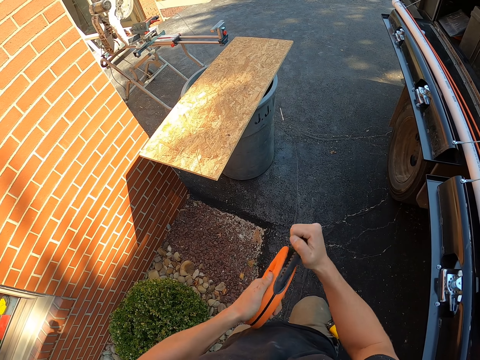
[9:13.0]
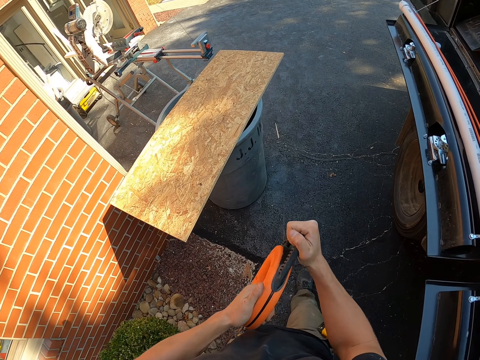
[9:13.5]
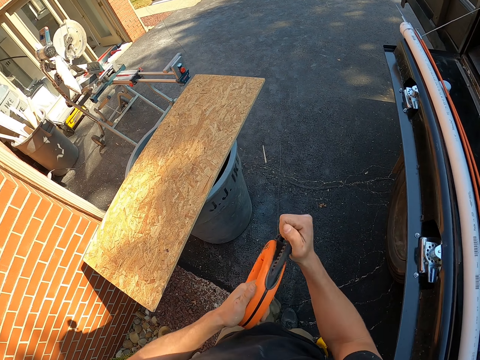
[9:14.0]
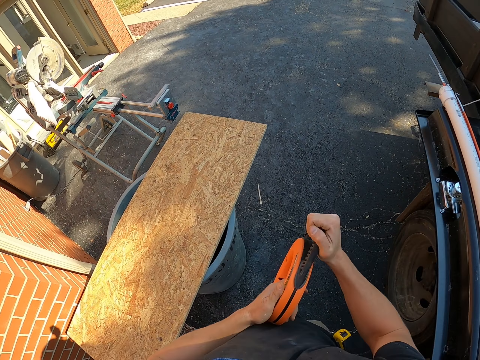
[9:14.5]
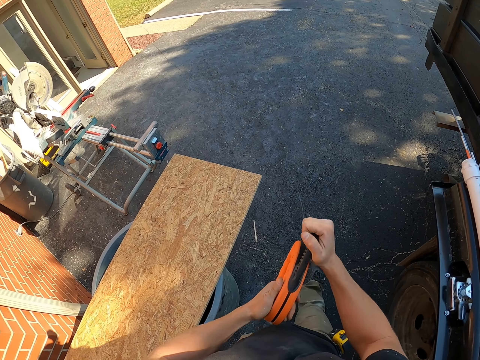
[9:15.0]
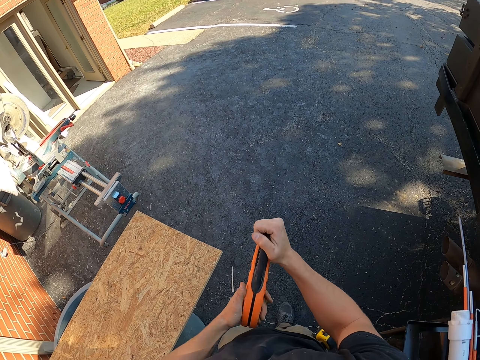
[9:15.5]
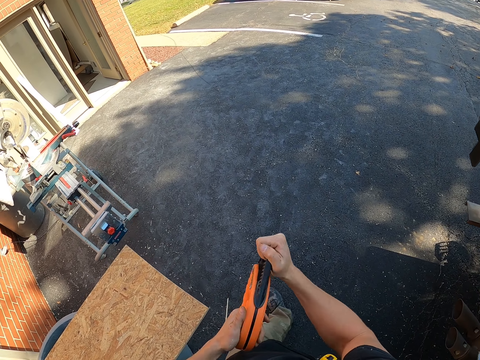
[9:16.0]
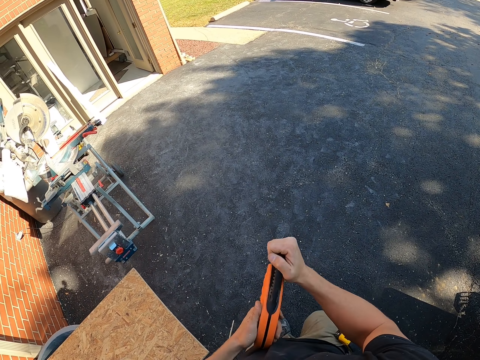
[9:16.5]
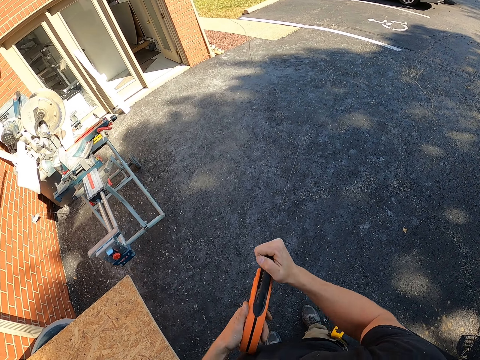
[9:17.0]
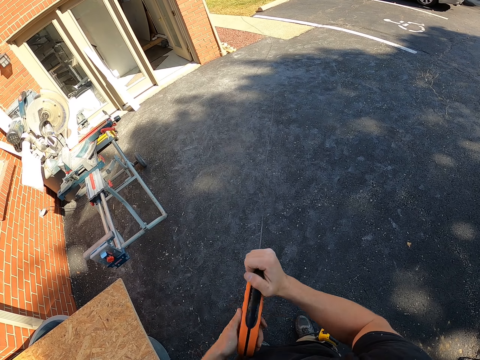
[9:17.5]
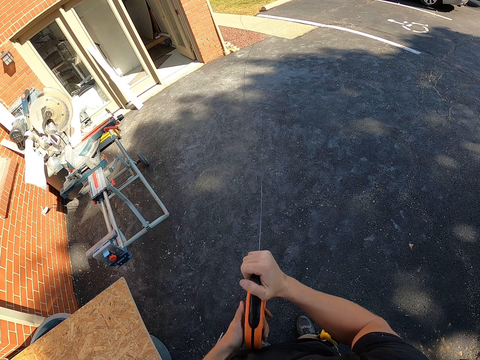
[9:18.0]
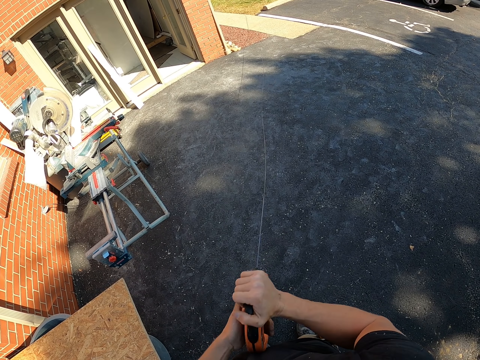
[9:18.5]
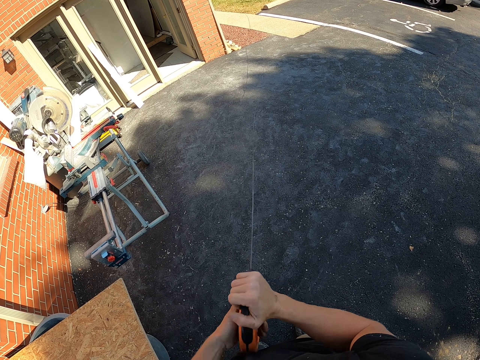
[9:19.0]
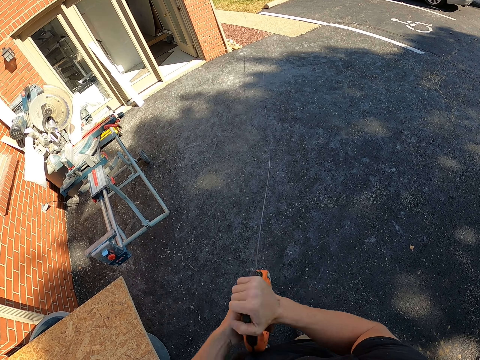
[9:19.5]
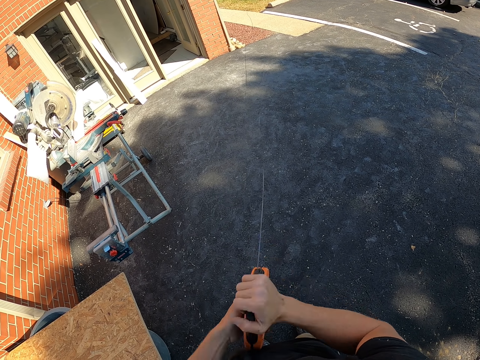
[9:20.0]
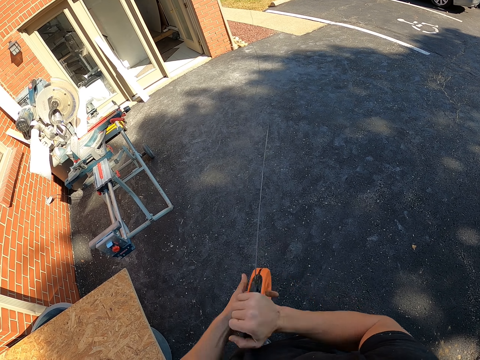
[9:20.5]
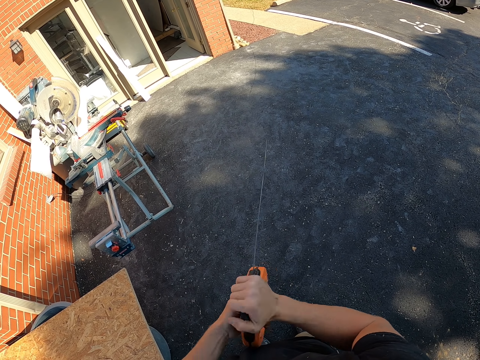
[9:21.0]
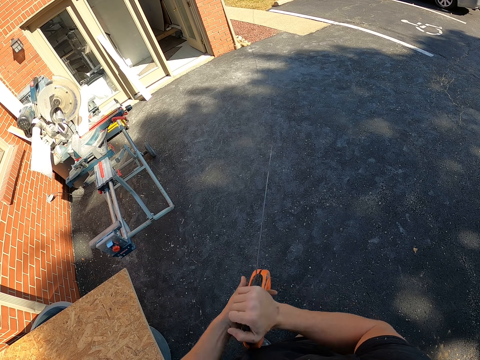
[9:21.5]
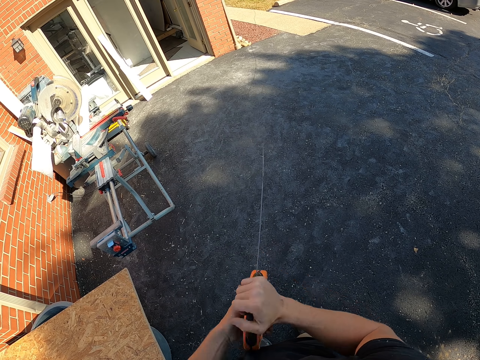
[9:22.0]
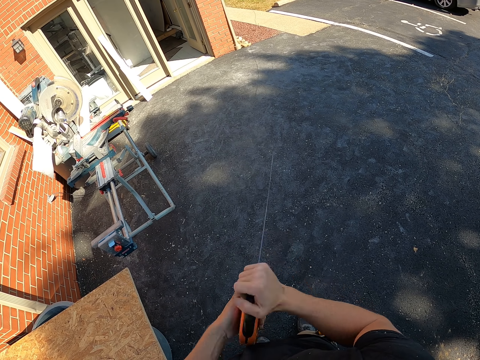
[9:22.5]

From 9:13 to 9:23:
The camera wearer walks around the area. They wind a line in the trimmer line.

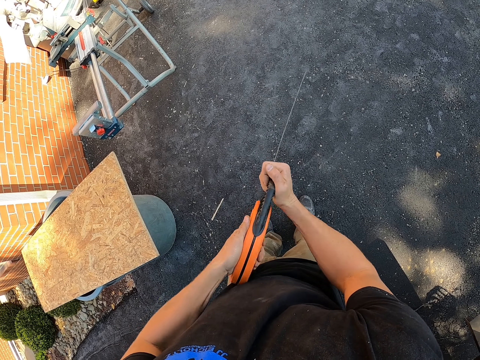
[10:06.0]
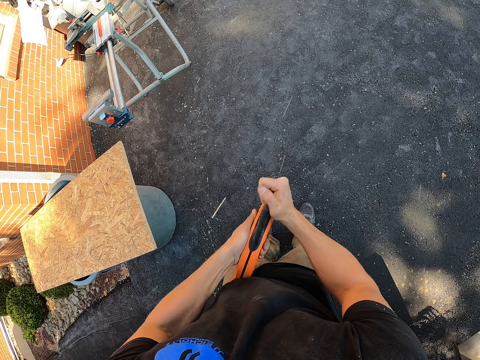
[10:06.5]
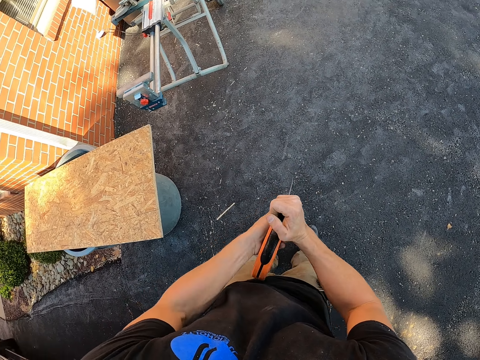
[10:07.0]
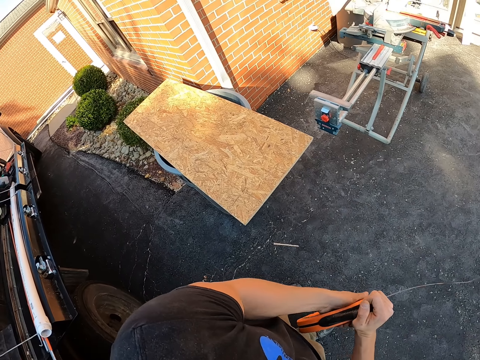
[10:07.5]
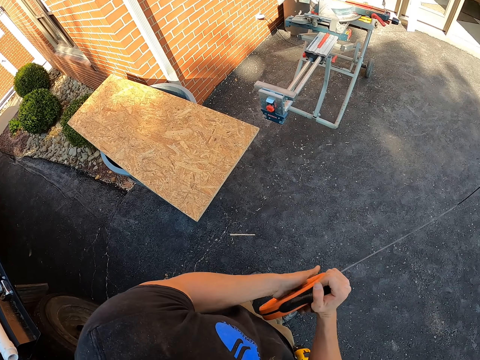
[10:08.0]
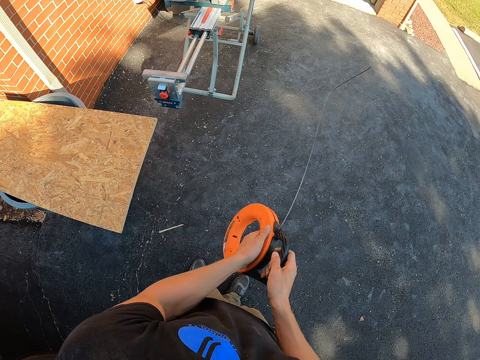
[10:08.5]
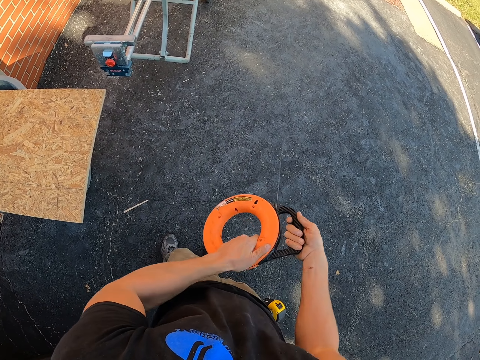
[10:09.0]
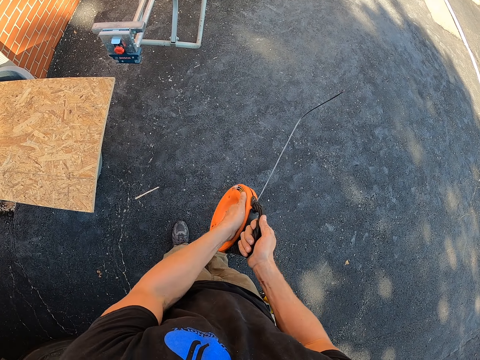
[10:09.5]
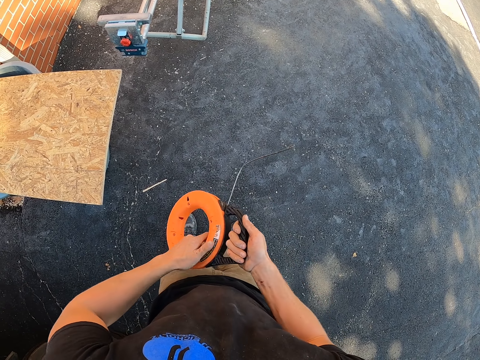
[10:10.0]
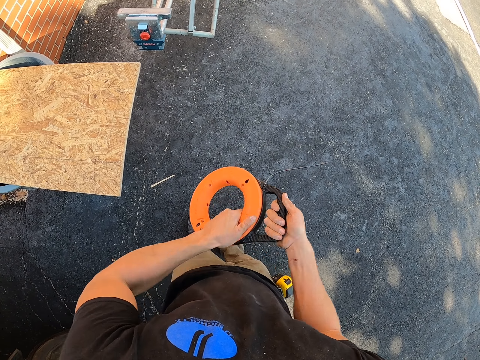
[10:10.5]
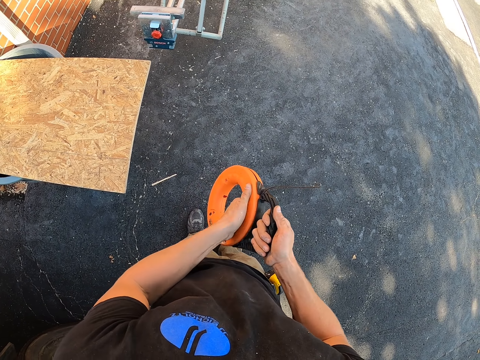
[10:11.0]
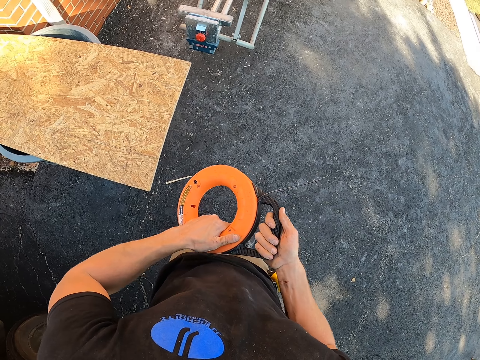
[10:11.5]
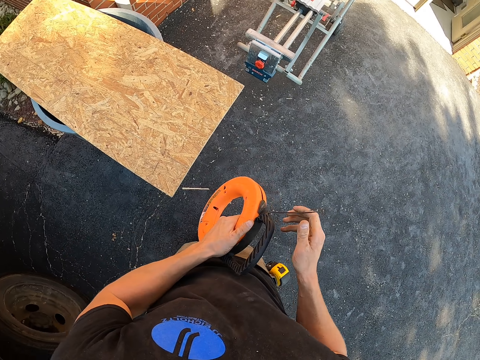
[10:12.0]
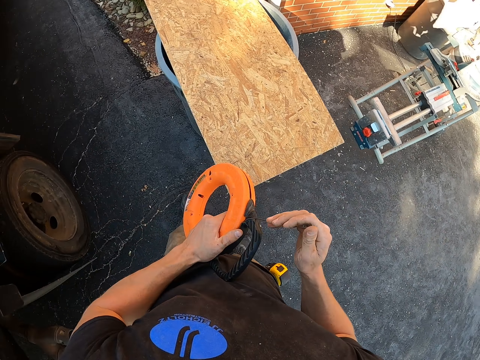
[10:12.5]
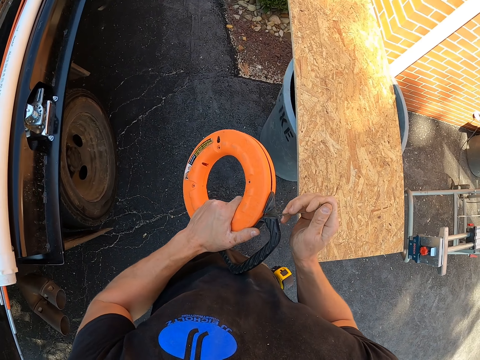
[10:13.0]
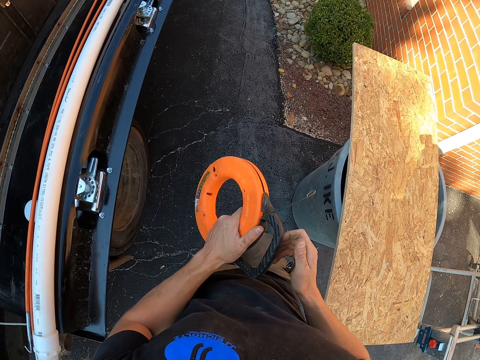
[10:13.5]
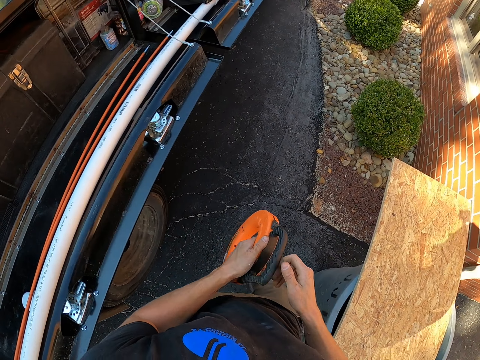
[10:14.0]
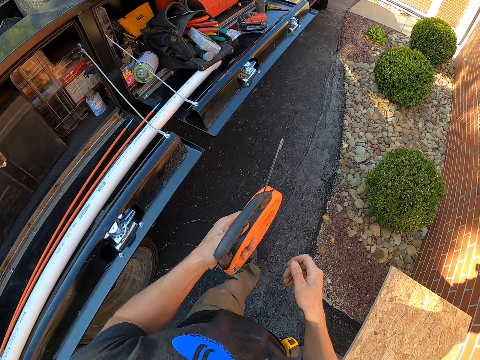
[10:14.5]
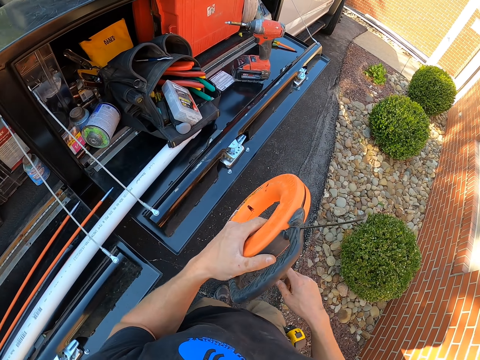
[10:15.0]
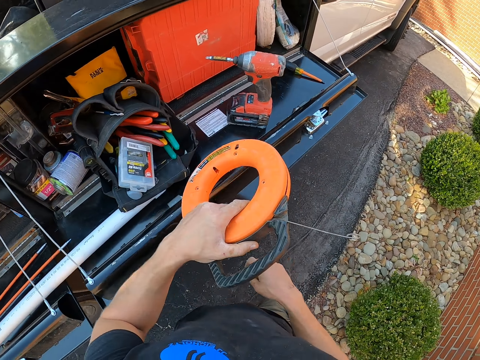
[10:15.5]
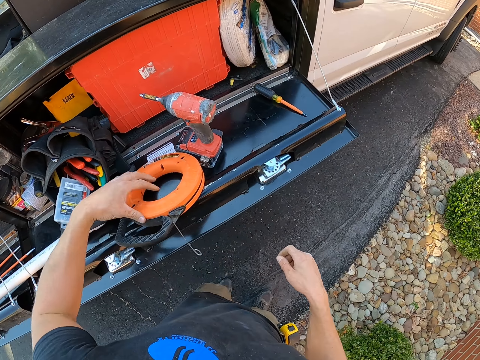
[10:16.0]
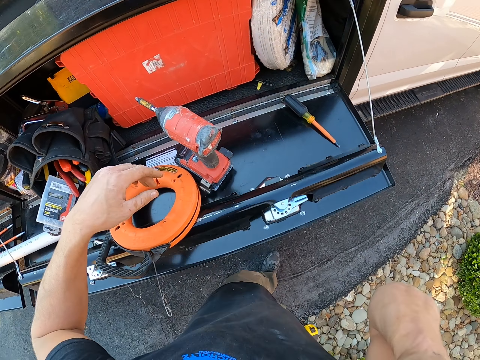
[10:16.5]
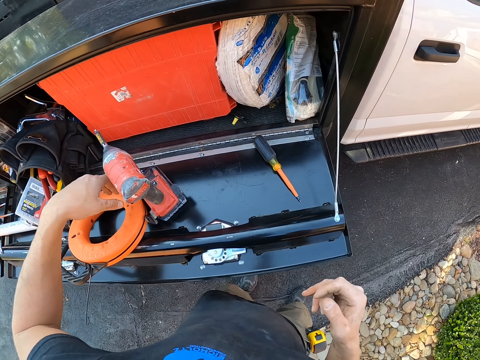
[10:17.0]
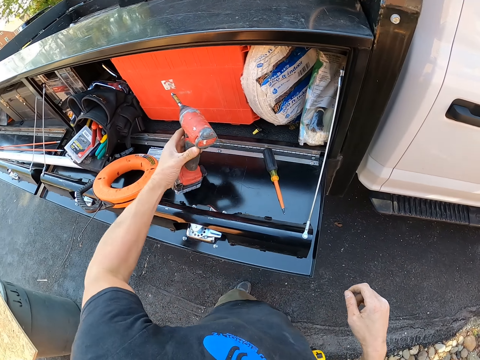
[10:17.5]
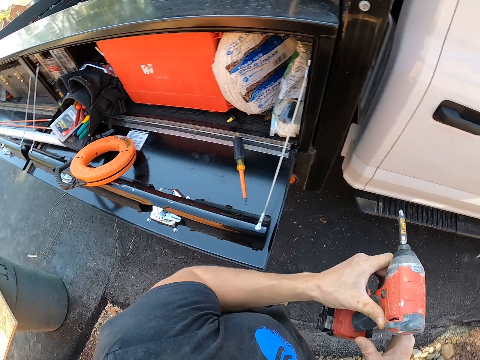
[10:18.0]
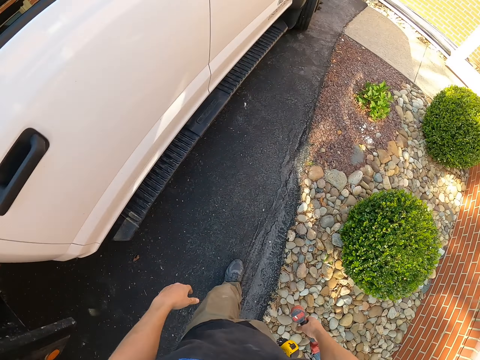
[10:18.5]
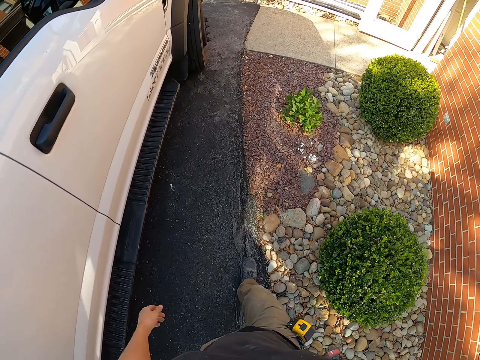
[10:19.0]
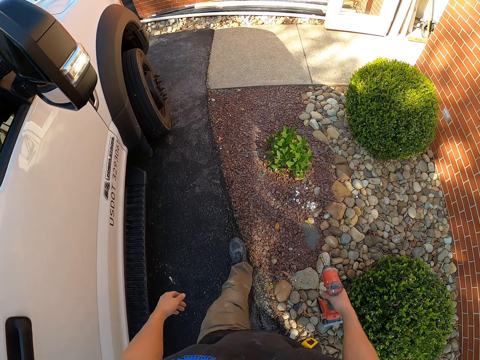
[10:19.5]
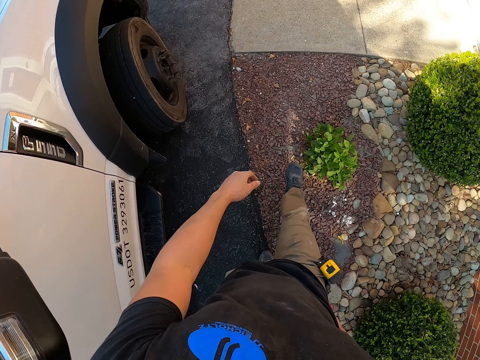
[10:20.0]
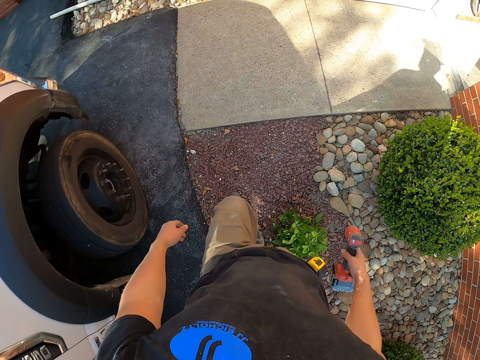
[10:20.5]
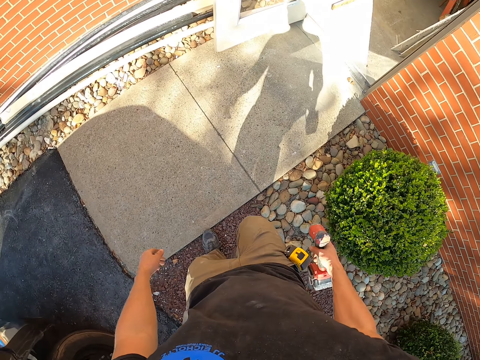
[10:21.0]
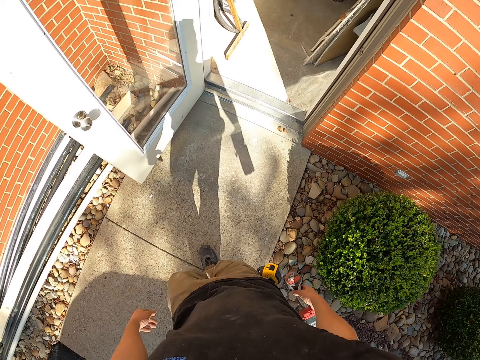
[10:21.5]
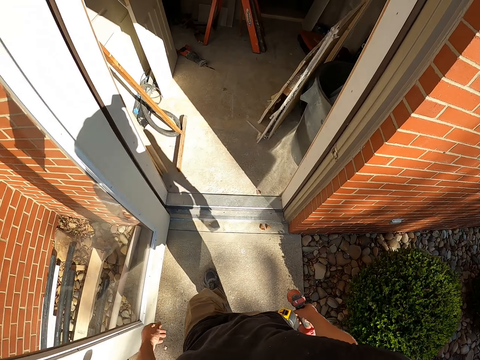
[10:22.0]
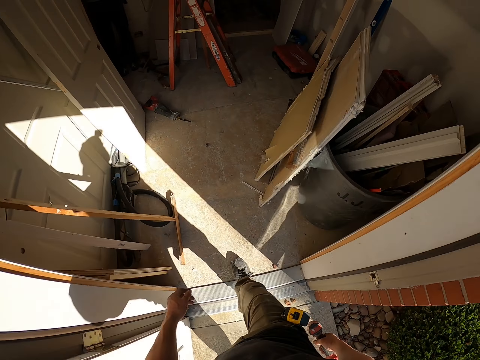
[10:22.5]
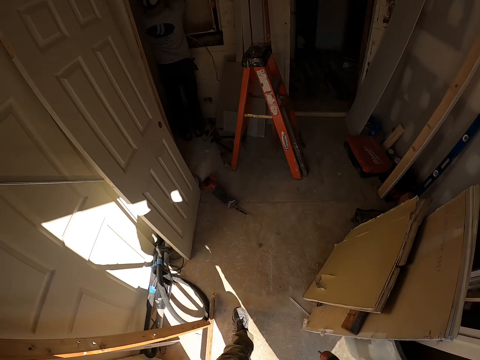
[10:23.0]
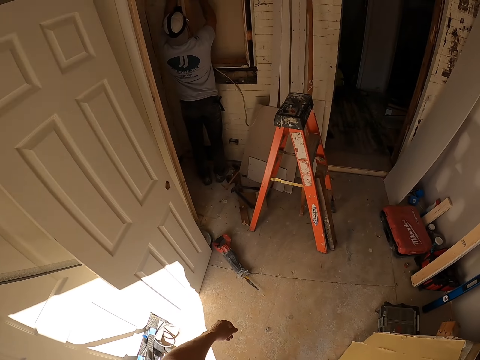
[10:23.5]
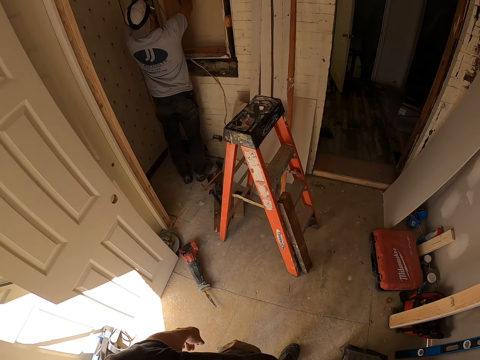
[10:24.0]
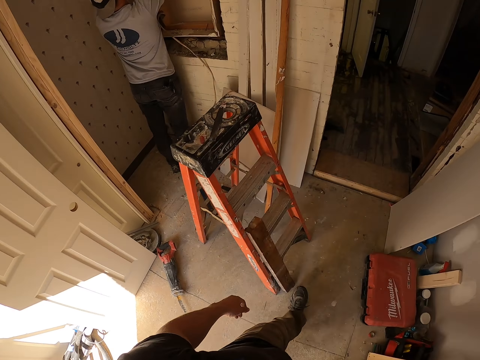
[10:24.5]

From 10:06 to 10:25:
The camera wearer turns around the area. They wind a line in the trimmer. They turn around the area. They stop and put the rod holder to the truck storage. They walk around the area. They place a trimmer line on the stand. They take the drill and walk around the area. They enter the house. They walk around the house.
